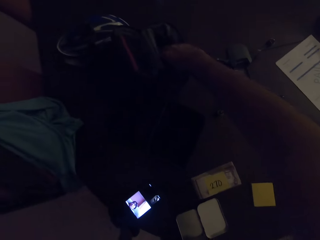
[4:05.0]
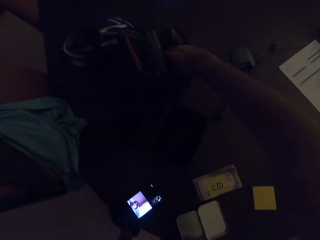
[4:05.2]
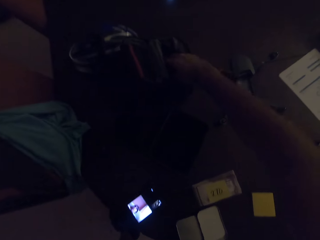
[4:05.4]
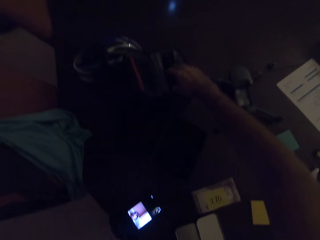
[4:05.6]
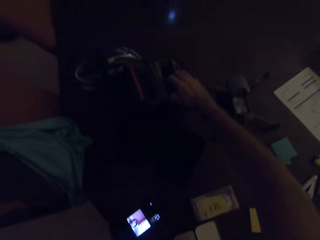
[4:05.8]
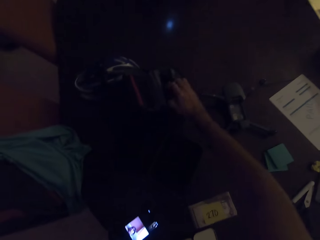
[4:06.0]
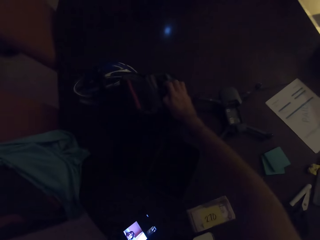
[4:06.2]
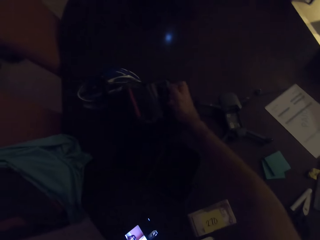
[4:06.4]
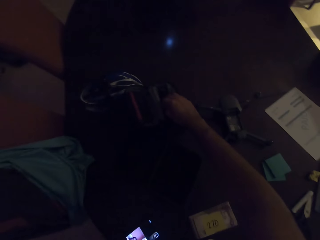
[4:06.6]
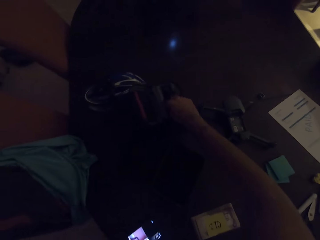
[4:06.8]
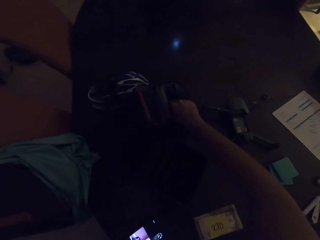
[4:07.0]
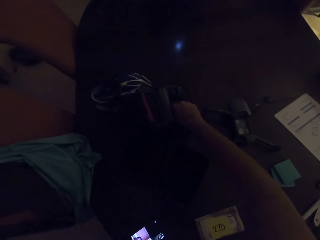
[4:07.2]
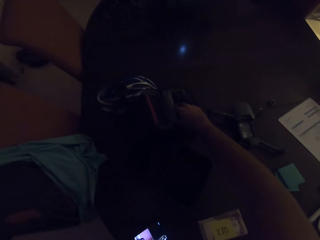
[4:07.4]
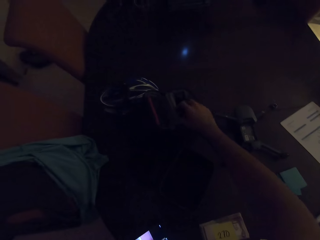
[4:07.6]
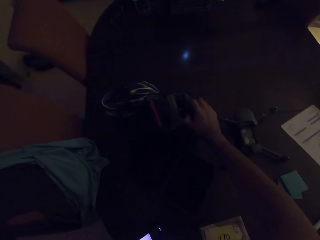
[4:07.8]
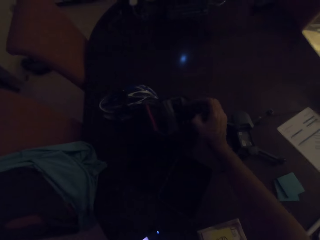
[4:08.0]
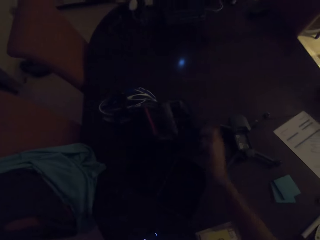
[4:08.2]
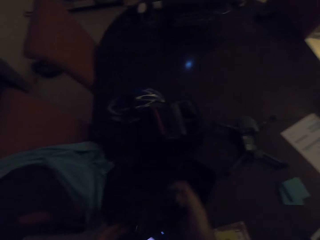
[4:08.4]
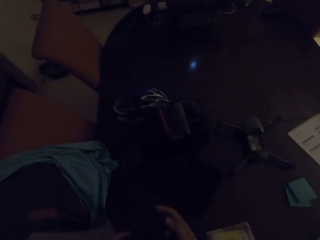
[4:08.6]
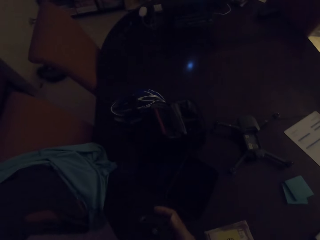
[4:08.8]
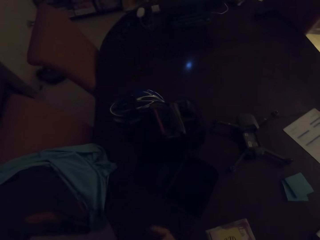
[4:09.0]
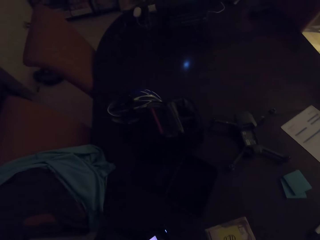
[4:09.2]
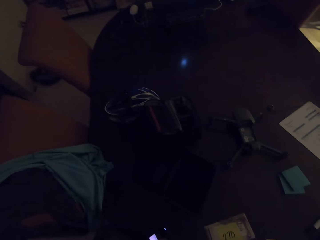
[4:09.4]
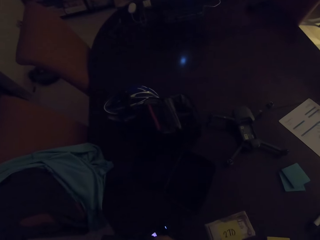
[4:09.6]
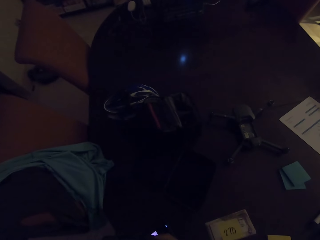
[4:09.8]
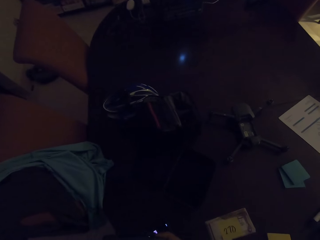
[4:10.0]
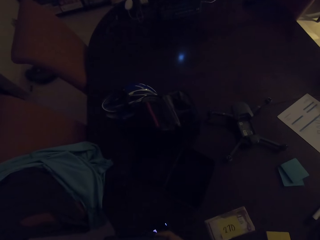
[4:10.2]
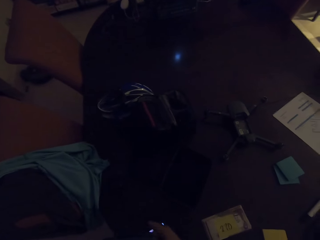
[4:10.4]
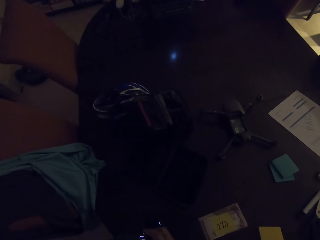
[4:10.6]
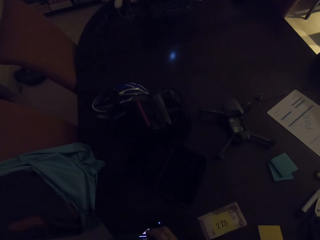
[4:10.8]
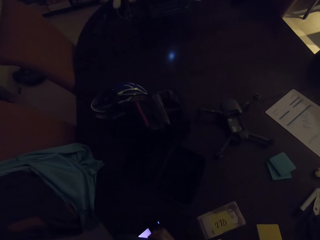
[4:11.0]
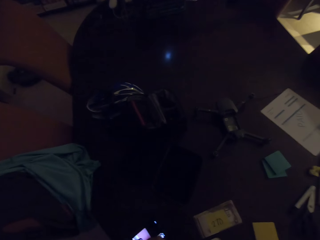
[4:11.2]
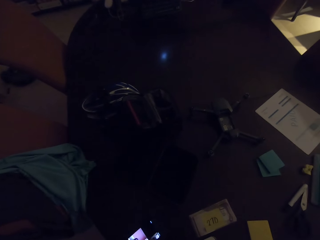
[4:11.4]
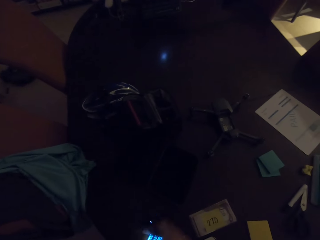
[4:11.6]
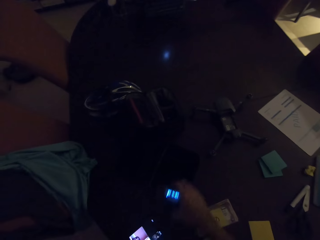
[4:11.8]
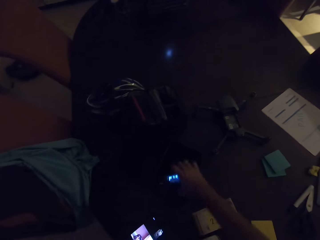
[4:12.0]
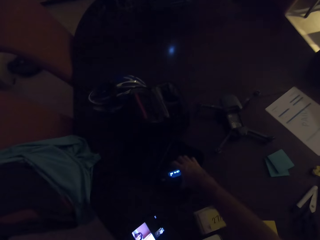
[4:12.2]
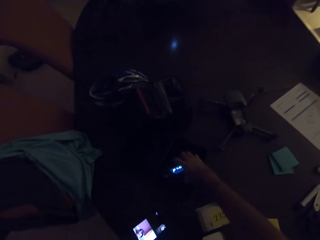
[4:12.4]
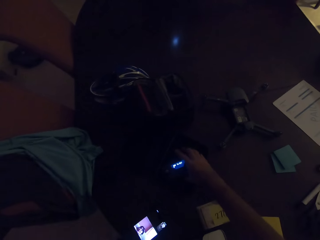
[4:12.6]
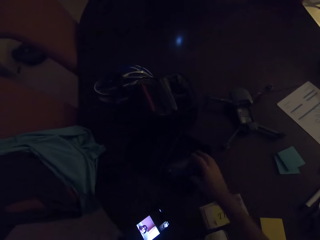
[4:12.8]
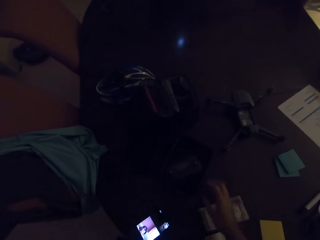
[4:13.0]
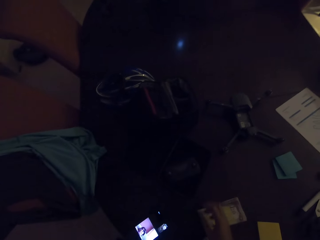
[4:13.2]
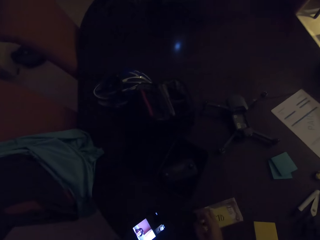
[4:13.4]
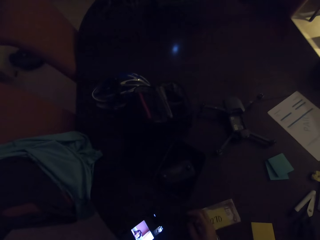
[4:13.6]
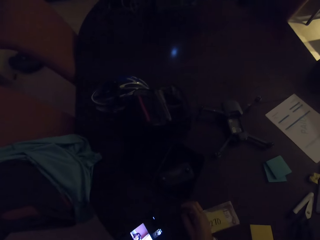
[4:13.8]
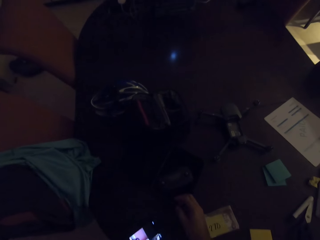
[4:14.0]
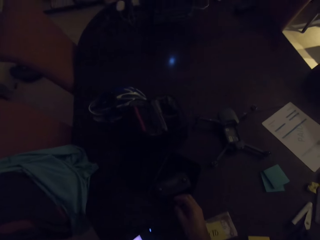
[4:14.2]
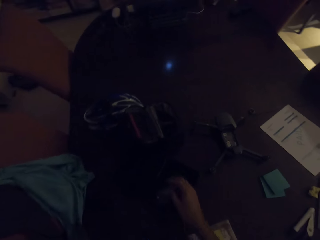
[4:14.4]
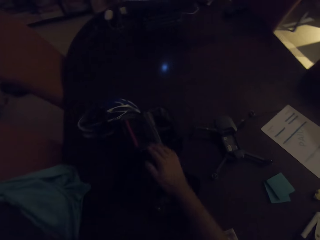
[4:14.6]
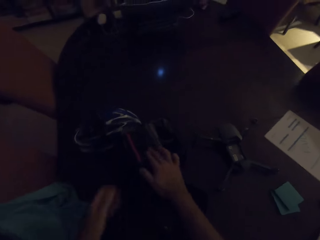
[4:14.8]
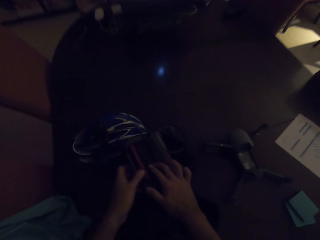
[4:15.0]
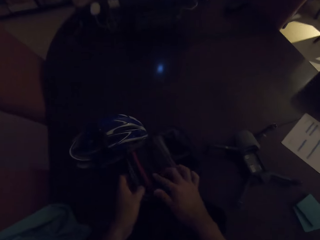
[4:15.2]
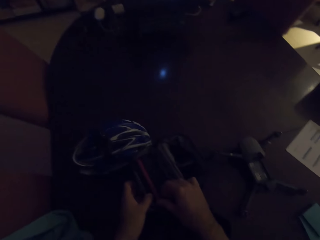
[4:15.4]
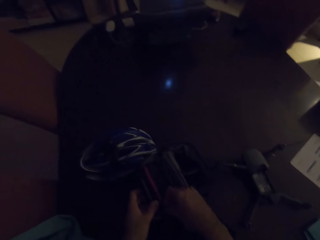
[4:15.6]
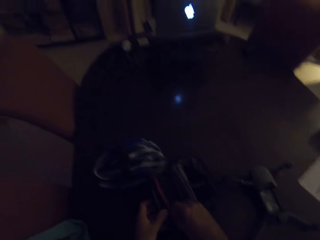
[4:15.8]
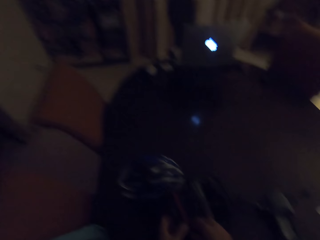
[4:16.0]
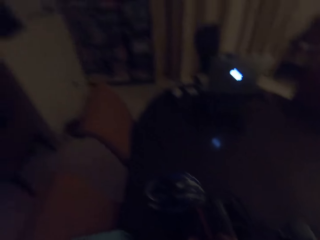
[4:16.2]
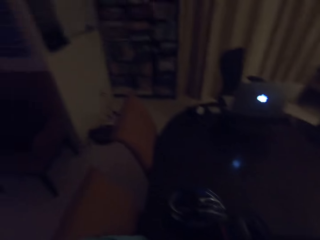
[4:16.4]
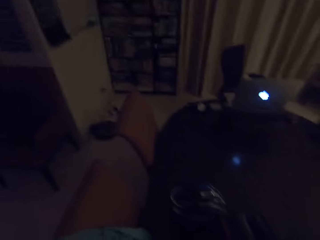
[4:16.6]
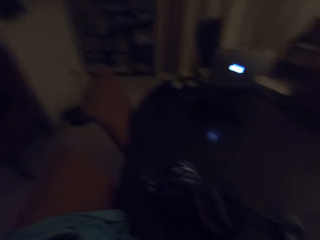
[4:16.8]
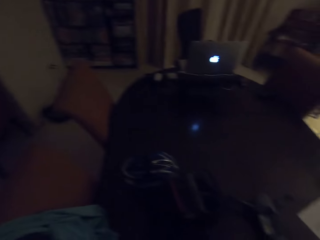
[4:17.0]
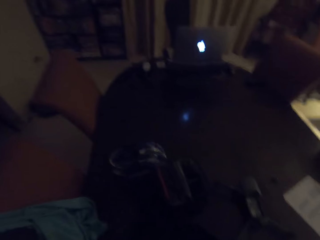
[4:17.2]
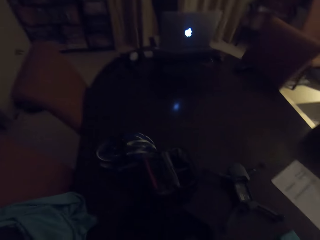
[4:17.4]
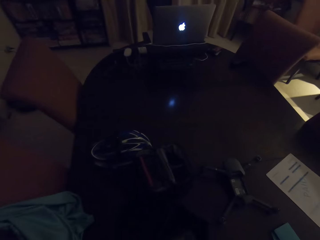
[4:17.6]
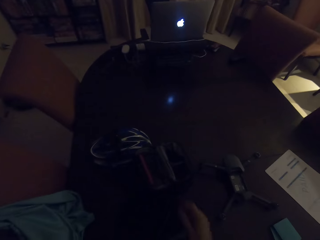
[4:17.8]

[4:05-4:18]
The camera wearer converses with the woman. He scrolls on his cellphone. He puts the cellphone in the bag. He touches the bag.

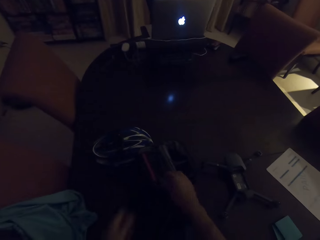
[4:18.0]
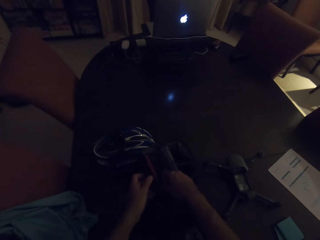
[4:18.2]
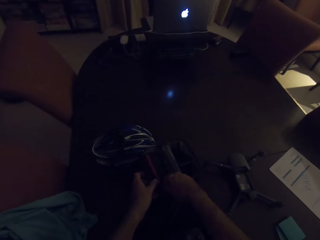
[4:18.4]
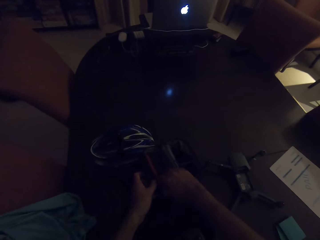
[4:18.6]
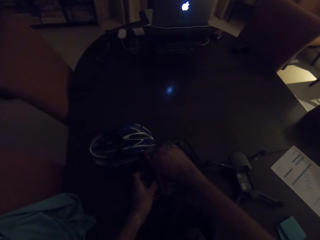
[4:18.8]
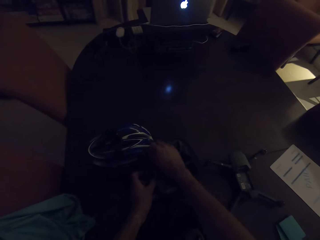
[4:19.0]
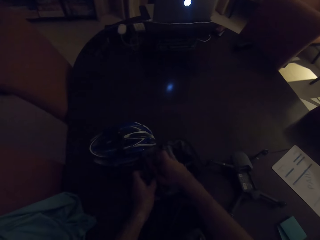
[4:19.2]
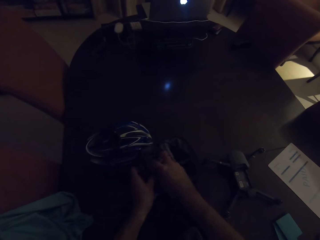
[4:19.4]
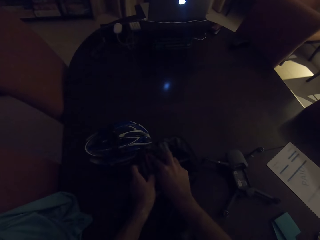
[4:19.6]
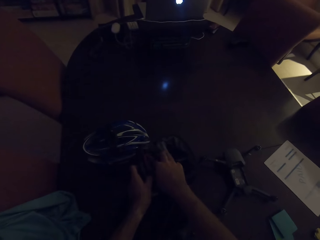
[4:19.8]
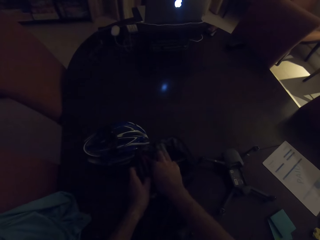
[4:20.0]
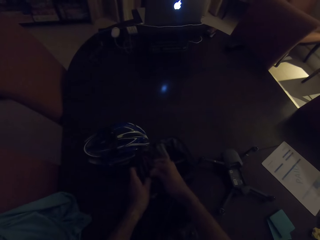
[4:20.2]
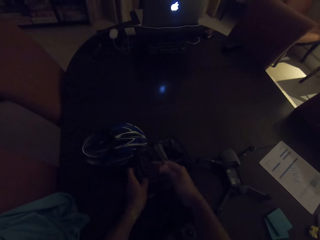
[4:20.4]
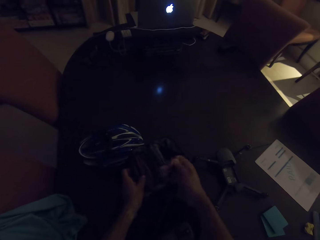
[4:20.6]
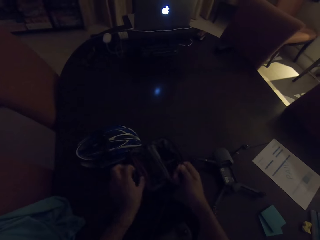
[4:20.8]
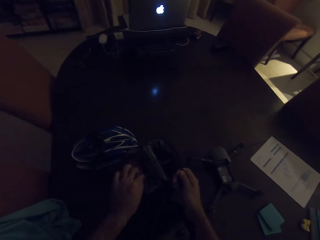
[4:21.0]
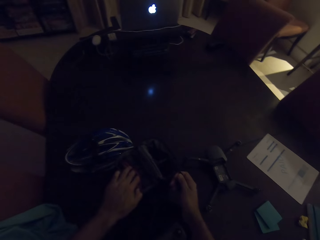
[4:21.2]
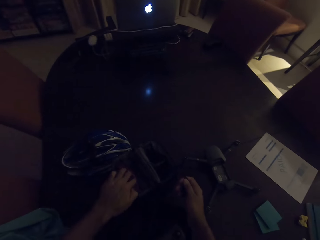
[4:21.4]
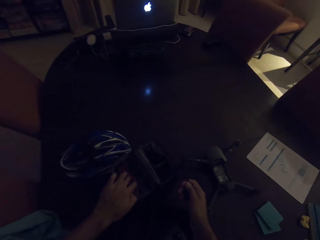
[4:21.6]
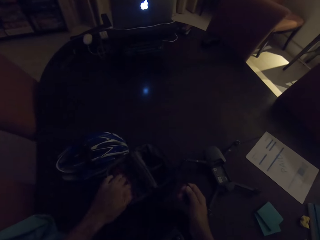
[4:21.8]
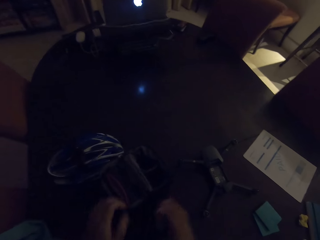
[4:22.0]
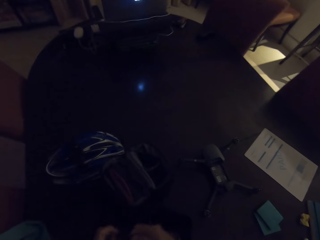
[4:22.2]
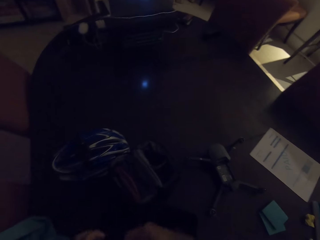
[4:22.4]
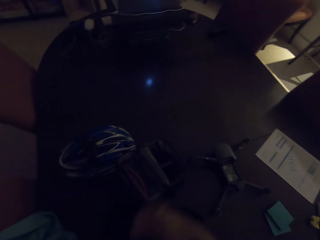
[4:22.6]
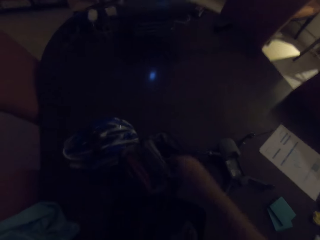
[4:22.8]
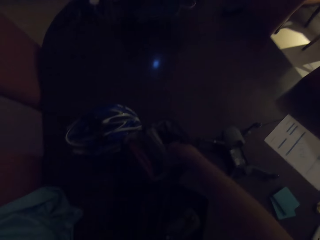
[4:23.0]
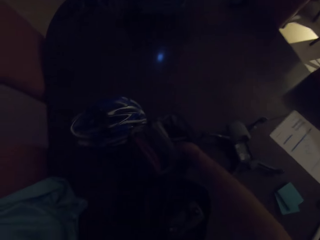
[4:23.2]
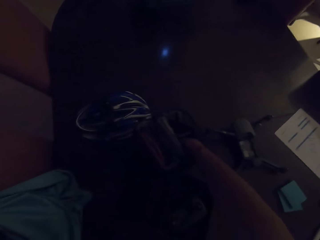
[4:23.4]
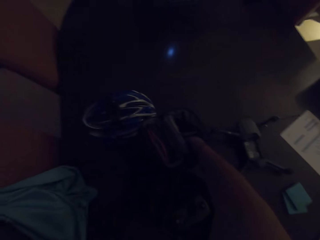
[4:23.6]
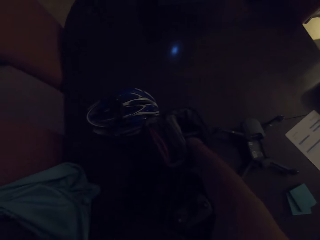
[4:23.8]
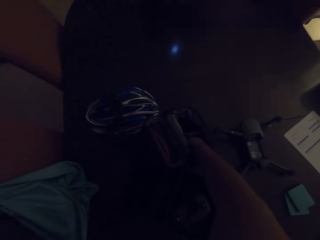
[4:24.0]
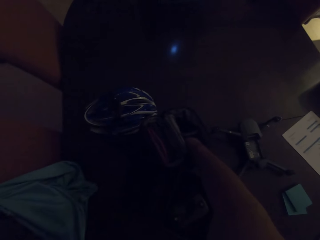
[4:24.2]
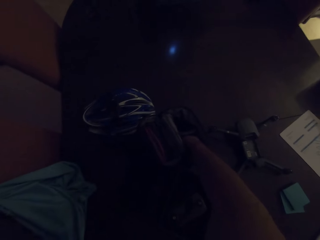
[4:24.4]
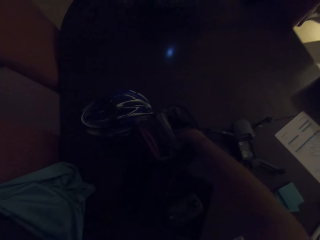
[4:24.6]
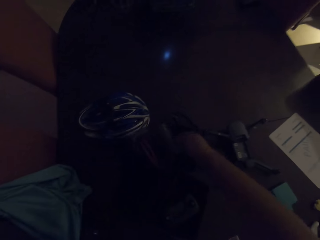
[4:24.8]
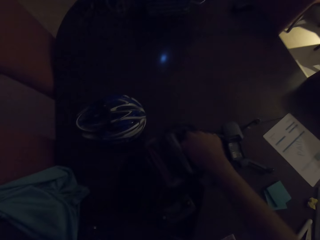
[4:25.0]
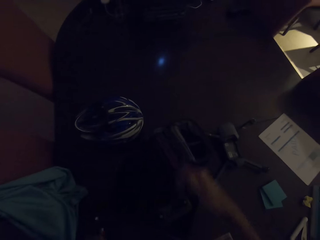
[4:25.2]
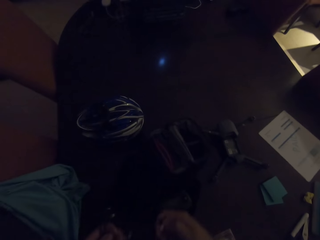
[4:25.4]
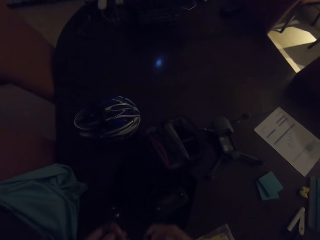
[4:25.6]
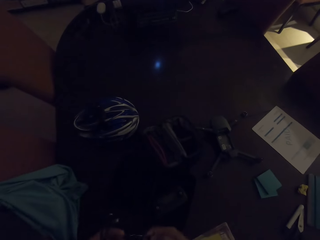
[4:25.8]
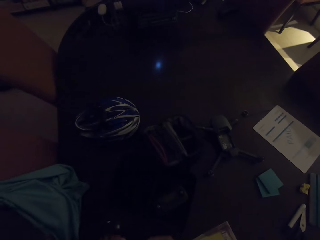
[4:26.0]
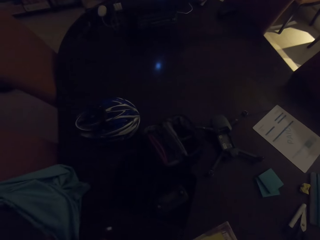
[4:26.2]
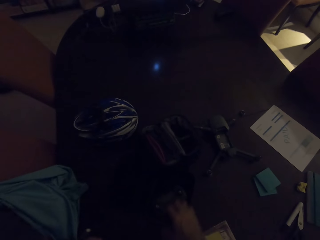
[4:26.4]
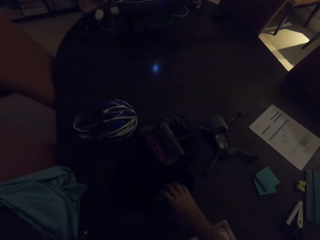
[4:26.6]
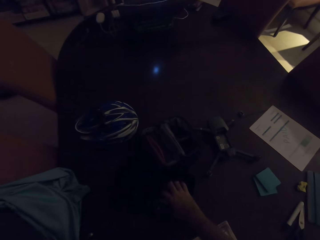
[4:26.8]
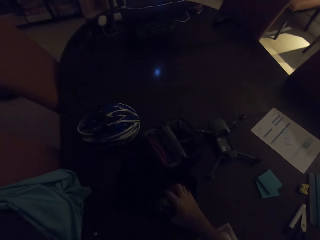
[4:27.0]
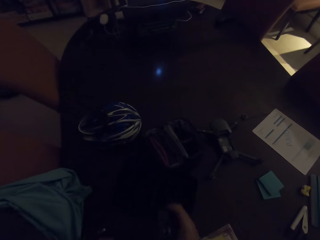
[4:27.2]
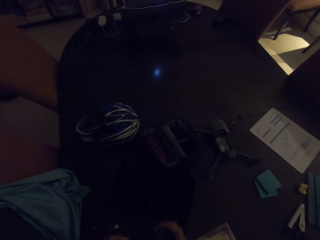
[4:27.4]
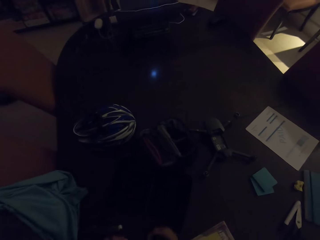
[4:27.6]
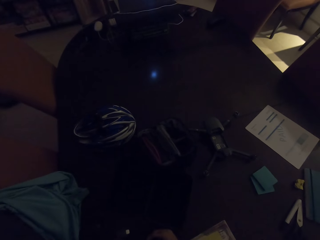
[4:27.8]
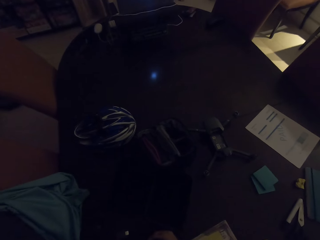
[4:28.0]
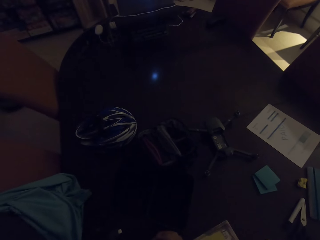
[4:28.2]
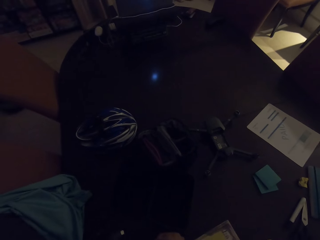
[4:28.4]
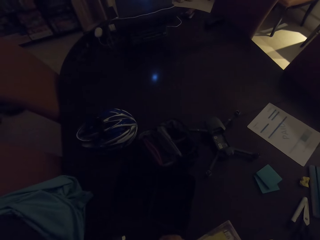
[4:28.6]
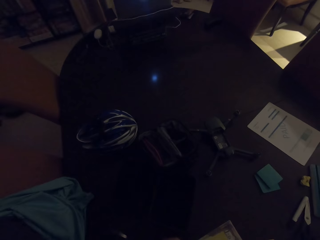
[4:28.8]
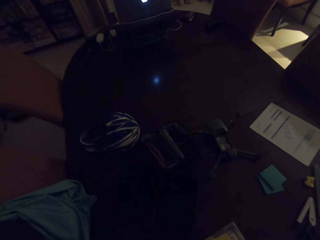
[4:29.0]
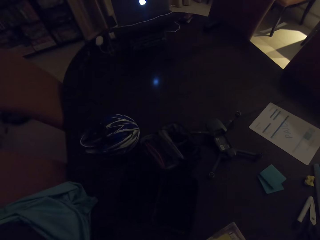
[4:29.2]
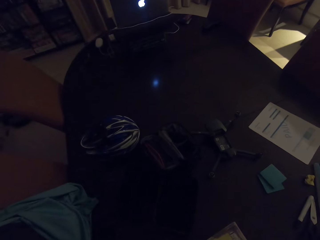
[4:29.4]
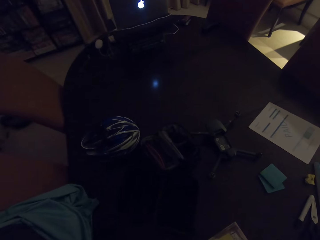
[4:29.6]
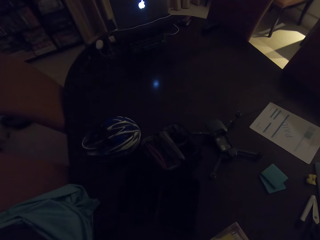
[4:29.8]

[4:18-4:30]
The camera wearer opens the bag. They take the cable from the bag. They converse with the woman. They touch something on top of the table. They take the LED battery. They converse with the woman.
